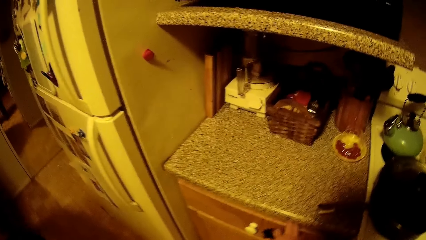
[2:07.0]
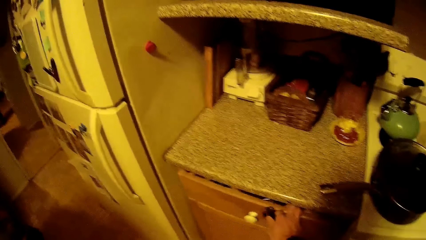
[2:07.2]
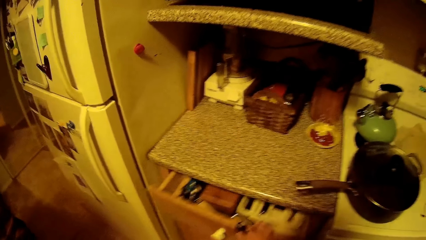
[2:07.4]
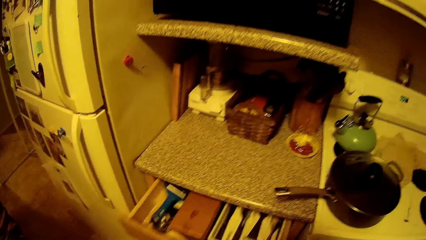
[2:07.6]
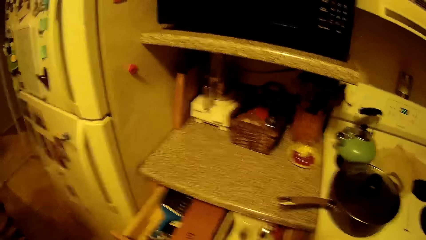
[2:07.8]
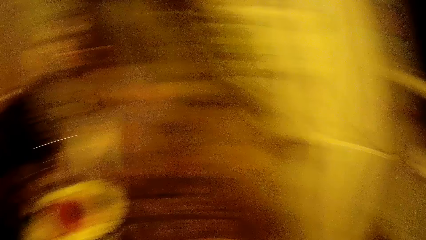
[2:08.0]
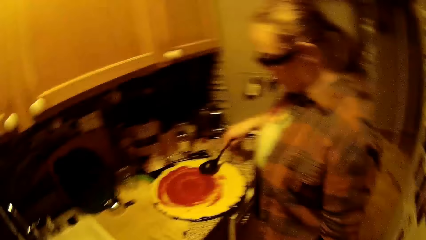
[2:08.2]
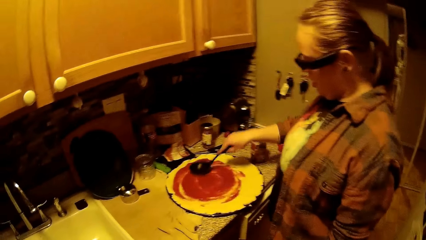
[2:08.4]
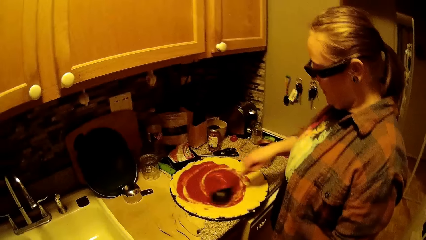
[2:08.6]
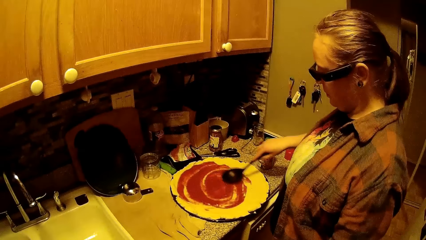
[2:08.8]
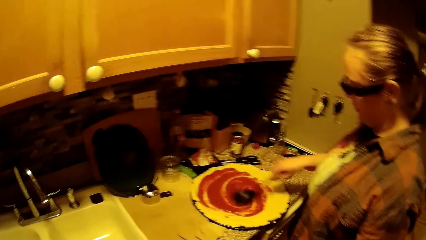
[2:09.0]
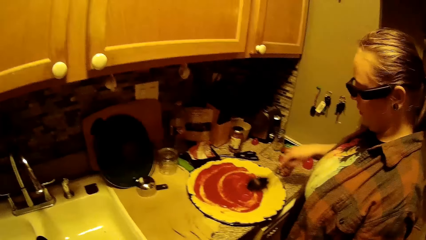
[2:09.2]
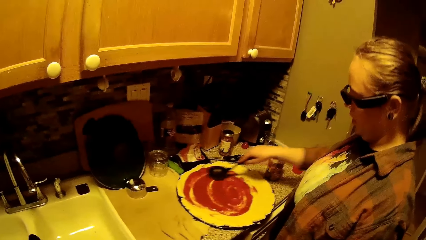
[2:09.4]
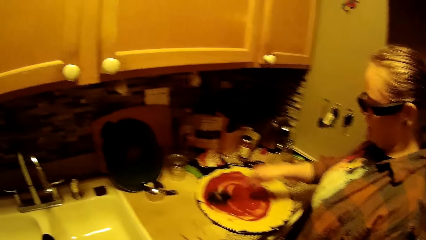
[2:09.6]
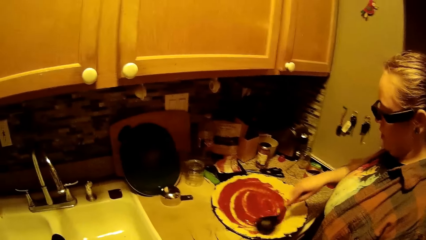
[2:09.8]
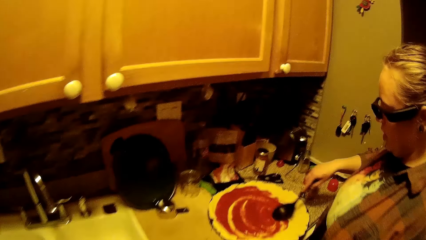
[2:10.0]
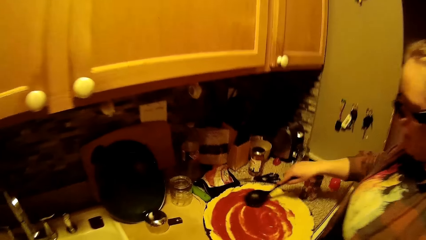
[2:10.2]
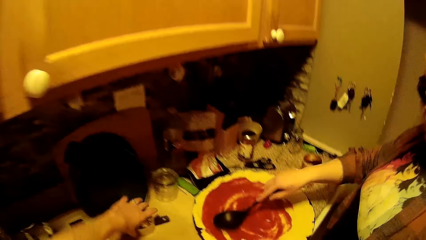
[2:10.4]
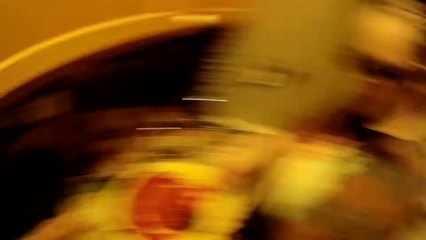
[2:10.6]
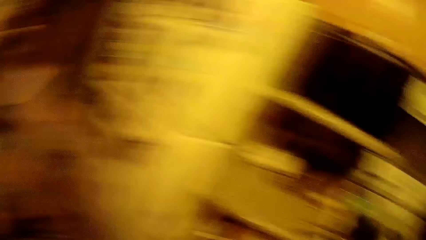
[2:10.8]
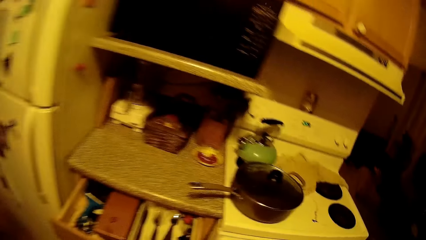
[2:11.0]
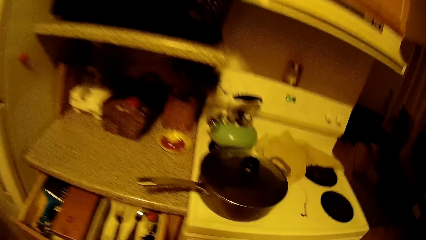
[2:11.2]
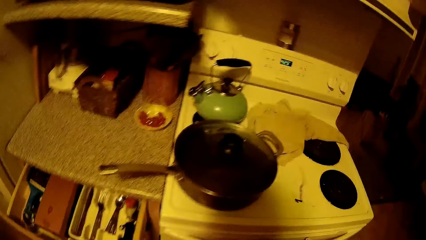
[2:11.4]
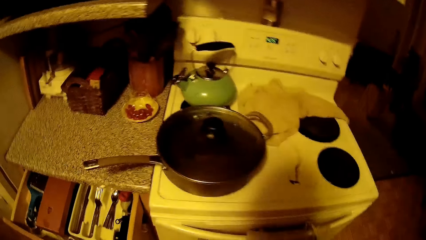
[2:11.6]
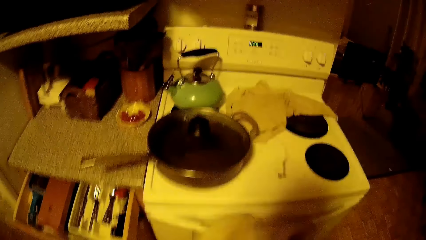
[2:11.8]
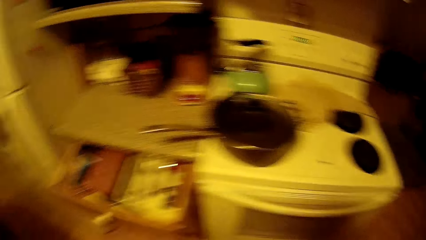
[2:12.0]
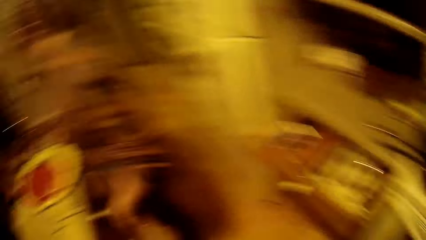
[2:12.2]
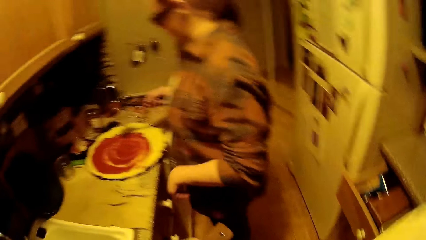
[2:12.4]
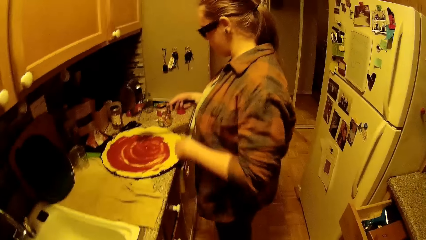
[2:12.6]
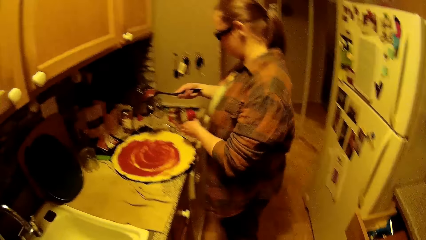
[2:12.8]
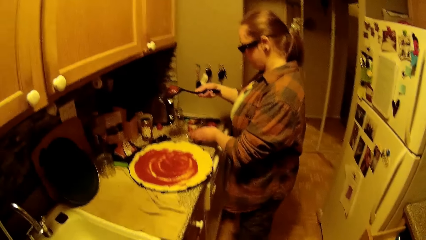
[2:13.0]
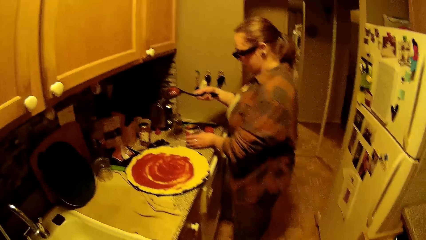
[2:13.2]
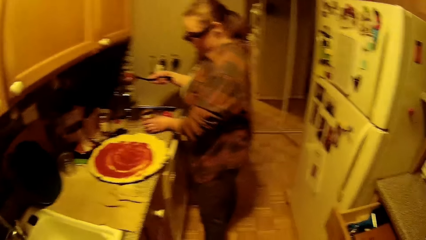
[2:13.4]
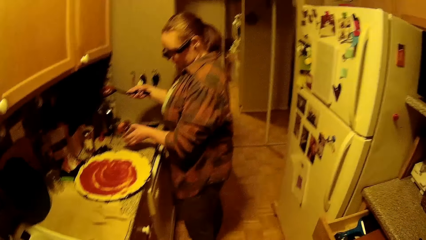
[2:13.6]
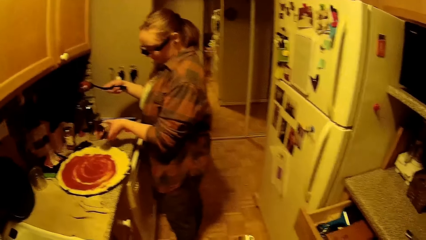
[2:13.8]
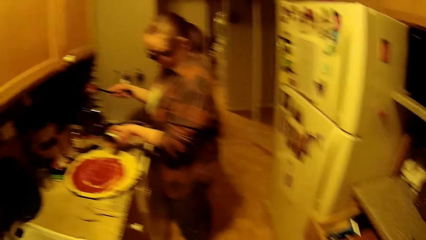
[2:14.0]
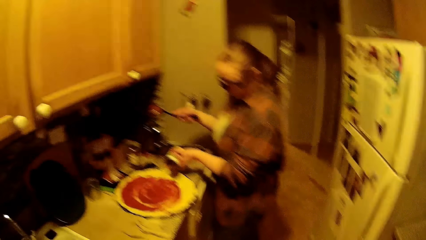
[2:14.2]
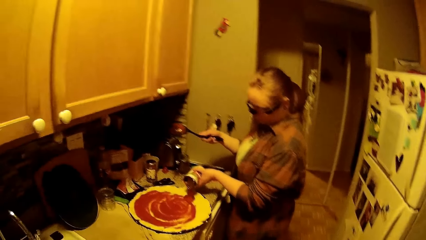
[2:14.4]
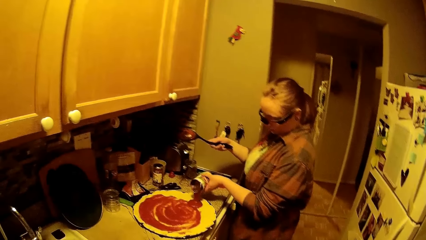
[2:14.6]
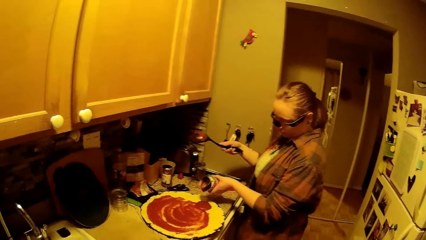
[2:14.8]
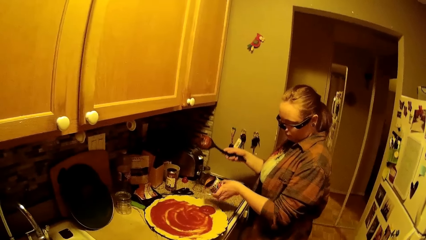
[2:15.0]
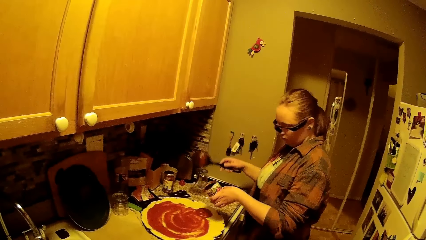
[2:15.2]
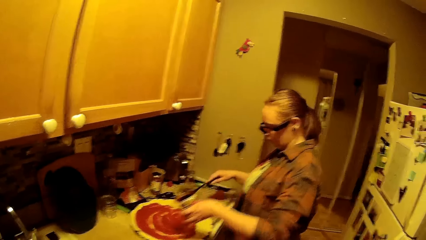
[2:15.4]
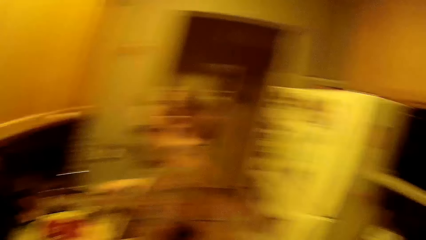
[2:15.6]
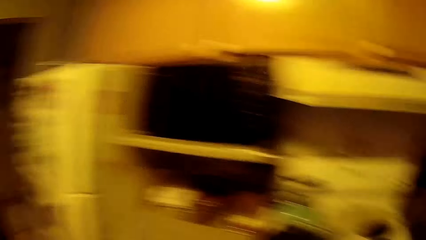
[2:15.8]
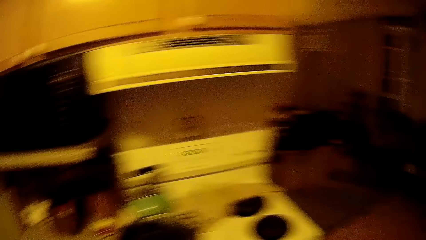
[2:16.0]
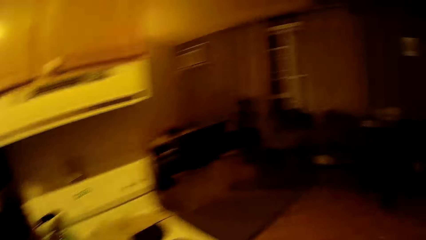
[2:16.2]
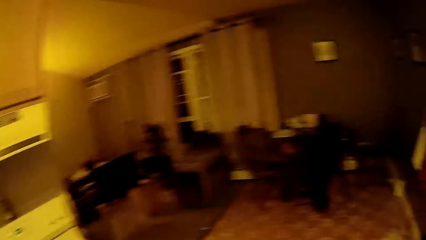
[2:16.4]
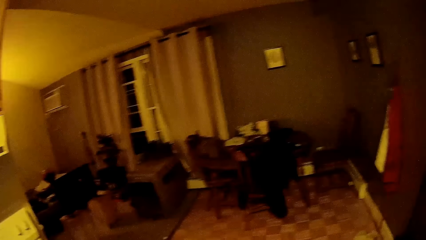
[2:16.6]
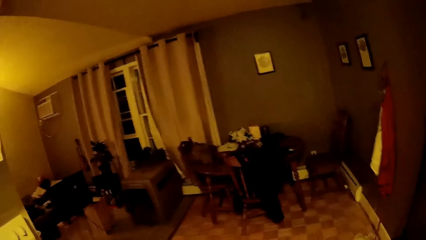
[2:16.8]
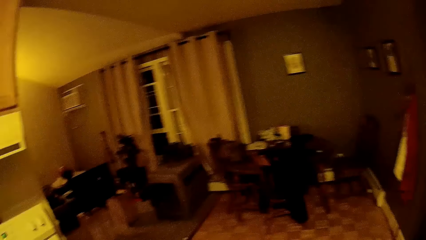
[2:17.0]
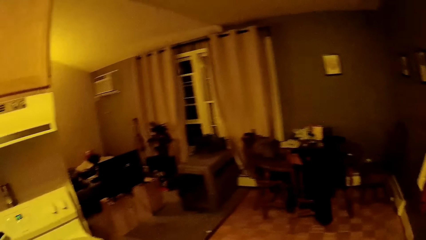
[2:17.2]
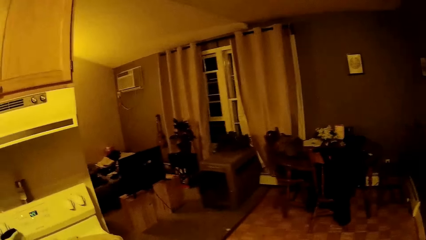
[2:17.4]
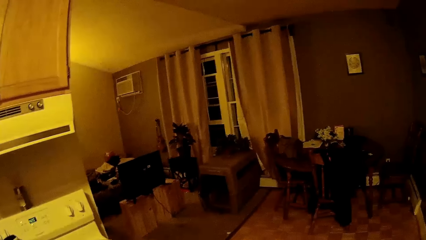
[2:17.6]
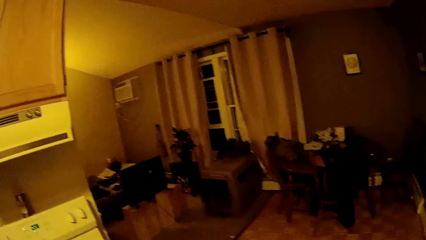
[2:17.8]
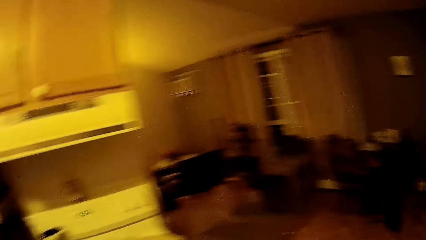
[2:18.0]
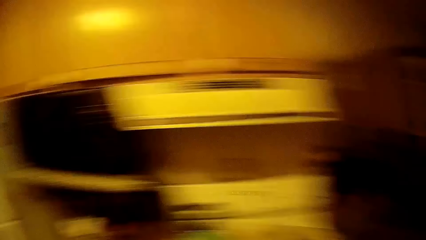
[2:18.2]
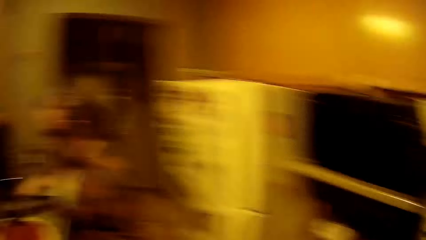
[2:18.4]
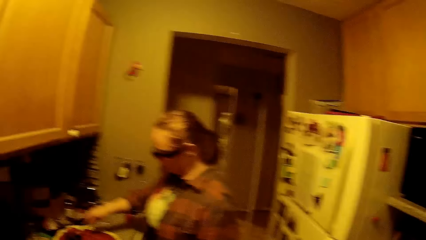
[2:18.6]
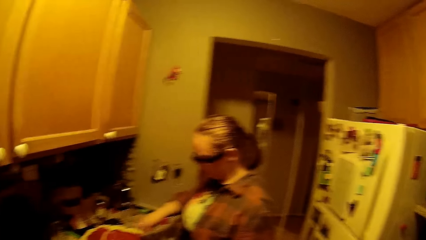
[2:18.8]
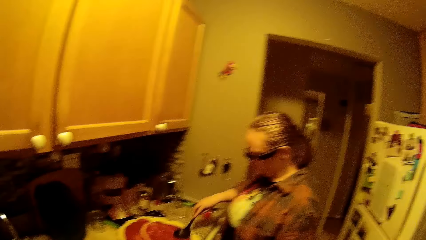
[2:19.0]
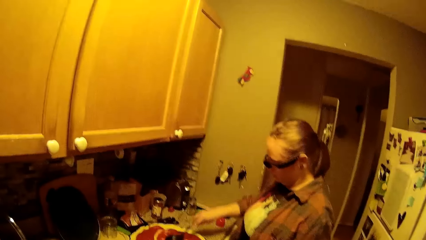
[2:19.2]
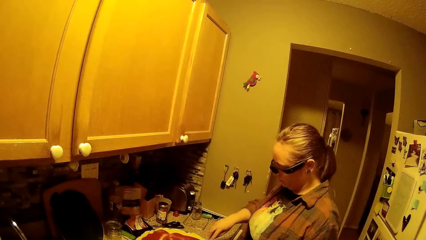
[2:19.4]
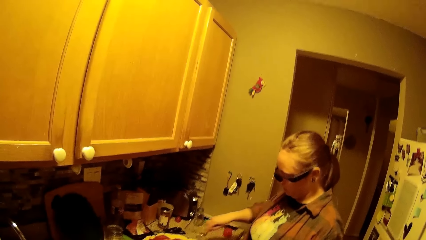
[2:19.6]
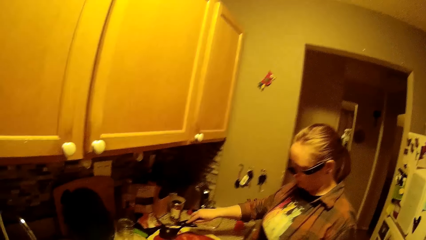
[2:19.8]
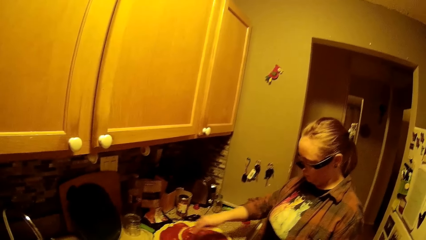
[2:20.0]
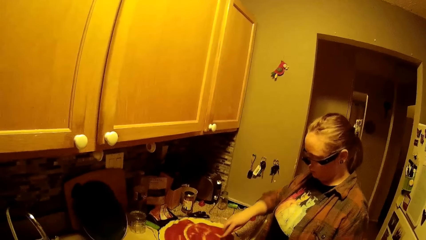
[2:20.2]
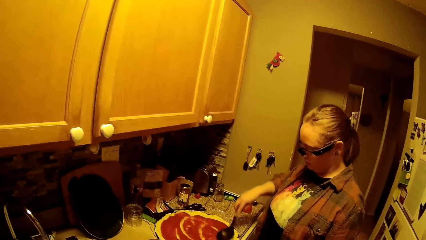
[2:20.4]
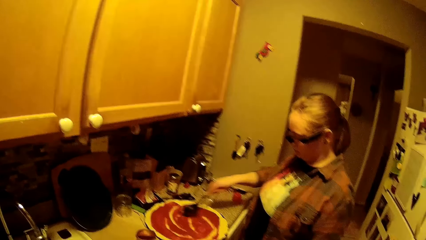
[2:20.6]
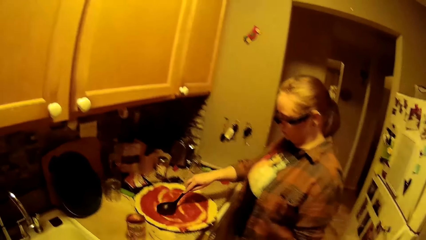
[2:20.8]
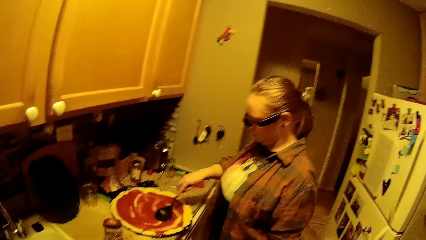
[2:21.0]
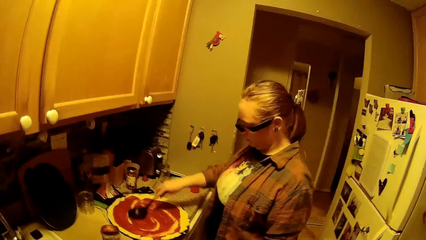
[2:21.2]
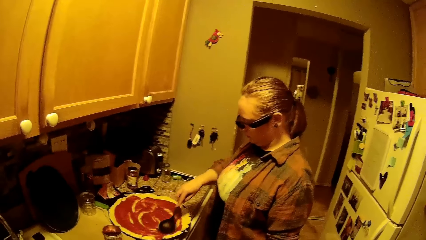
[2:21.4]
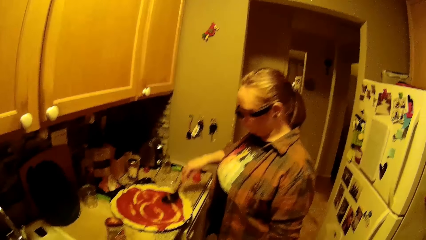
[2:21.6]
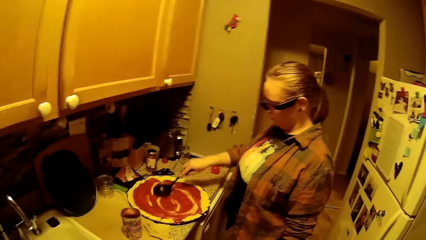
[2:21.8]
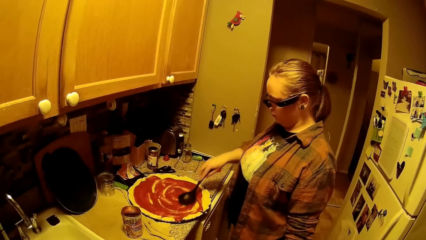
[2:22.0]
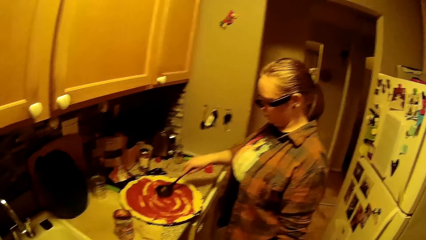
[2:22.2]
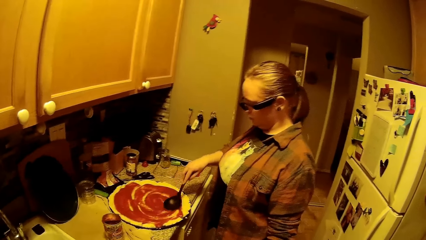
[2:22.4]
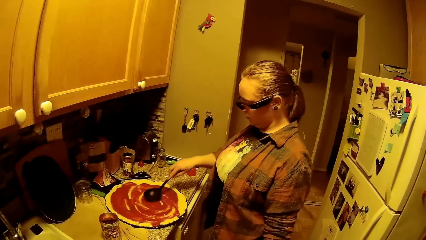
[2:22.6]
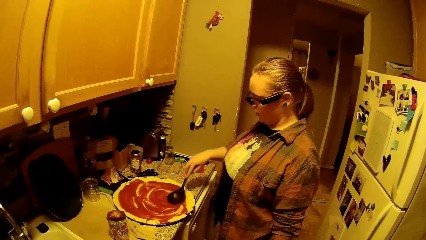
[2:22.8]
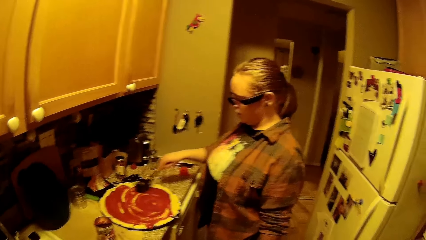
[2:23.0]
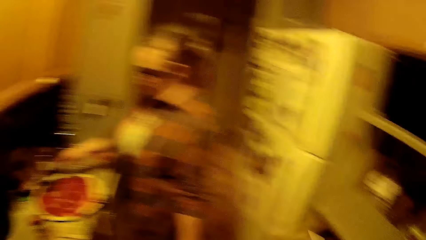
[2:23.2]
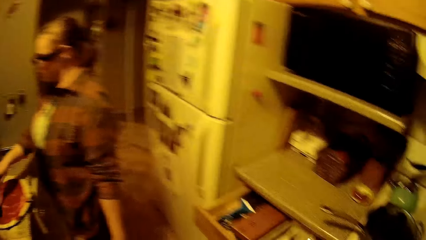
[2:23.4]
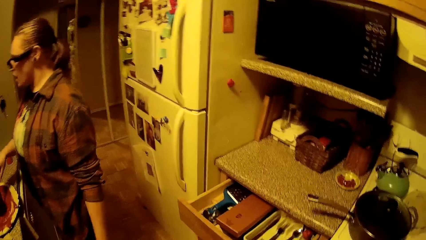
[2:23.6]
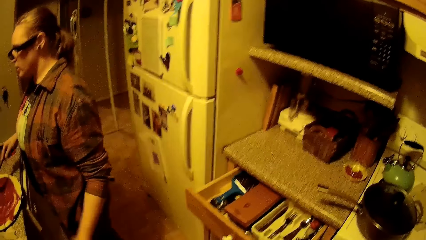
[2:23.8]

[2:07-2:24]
The camera wearer opens the drawer with his right hand. He stares at the woman. The woman spreads paste on the pizza. The camera wearer picks up a stainless cover with his right hand. He looks around the kitchen. The woman picks up the canned ketchup from the kitchen countertop with her left hand. She pours the canned ketchup in her left hand on the dressed flour. The camera wearer looks around the kitchen. He converses with the woman. The woman spreads the paste on the pizza.
